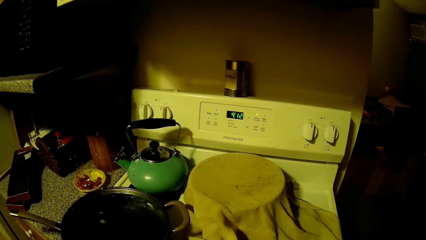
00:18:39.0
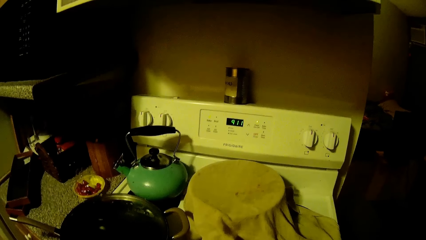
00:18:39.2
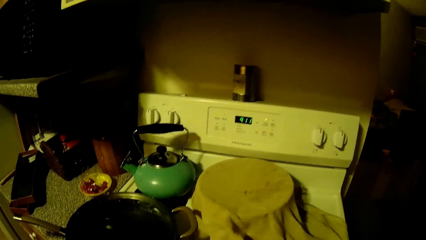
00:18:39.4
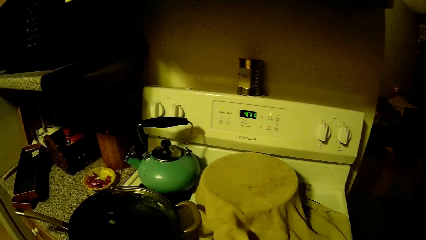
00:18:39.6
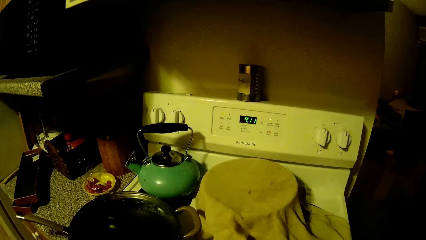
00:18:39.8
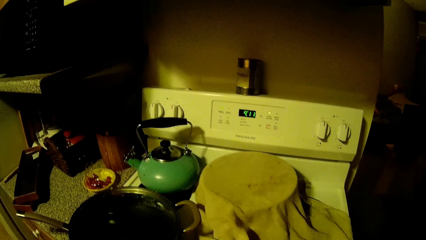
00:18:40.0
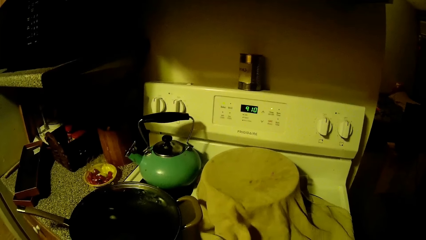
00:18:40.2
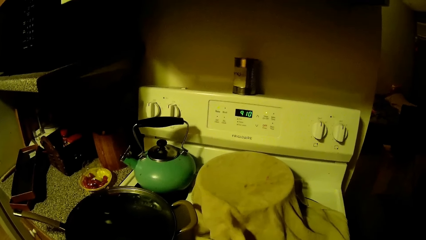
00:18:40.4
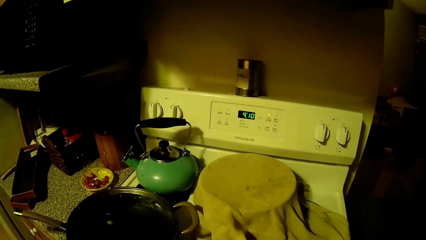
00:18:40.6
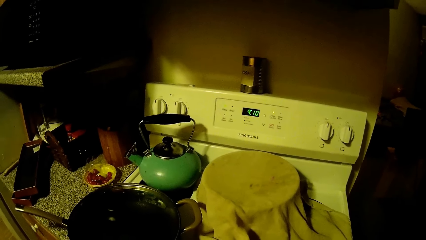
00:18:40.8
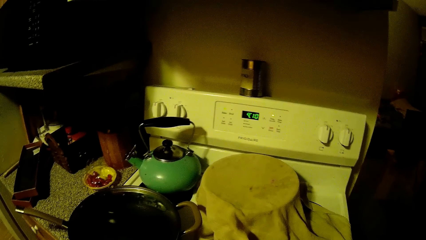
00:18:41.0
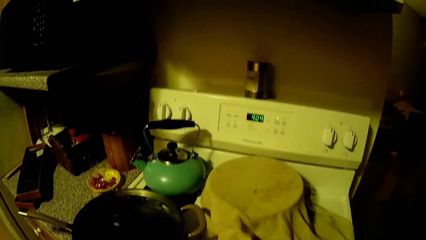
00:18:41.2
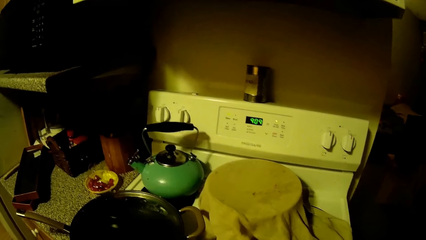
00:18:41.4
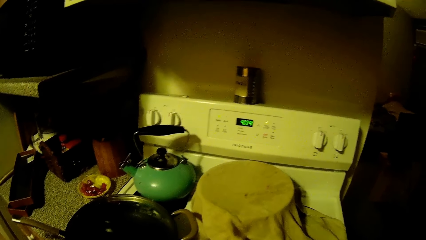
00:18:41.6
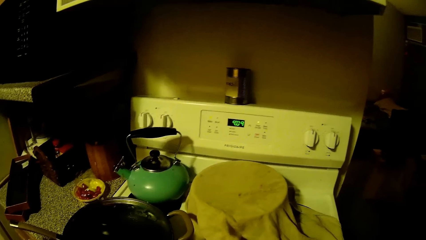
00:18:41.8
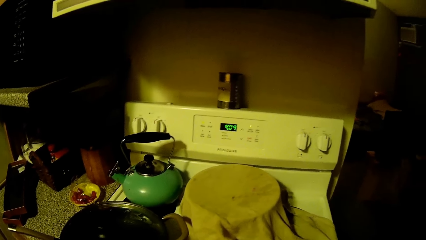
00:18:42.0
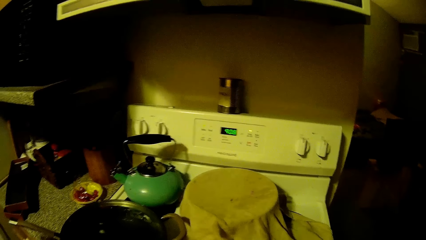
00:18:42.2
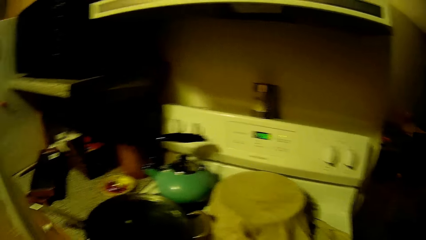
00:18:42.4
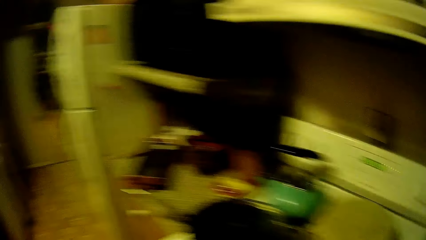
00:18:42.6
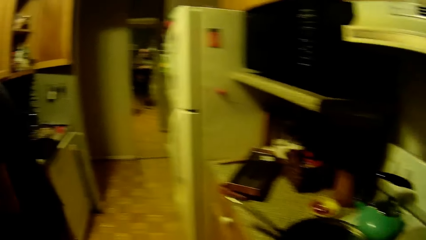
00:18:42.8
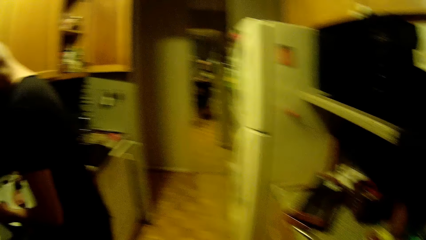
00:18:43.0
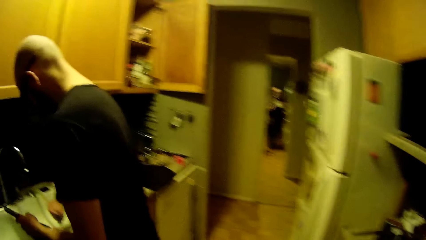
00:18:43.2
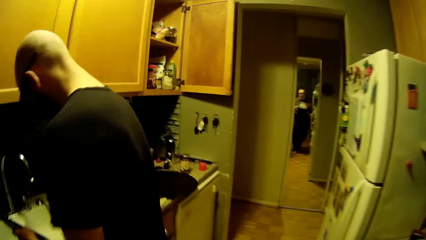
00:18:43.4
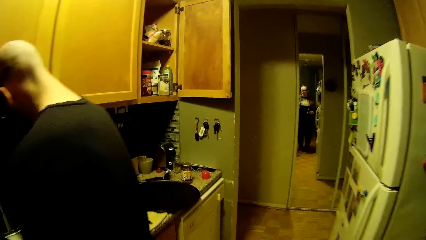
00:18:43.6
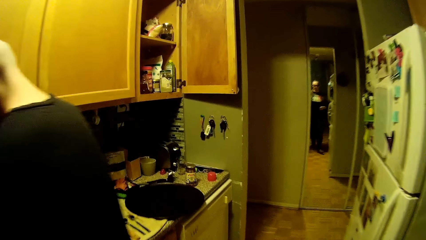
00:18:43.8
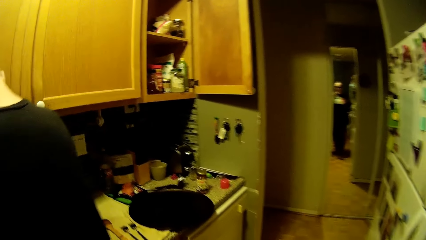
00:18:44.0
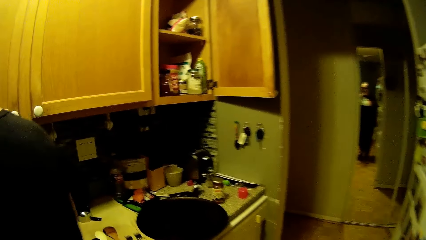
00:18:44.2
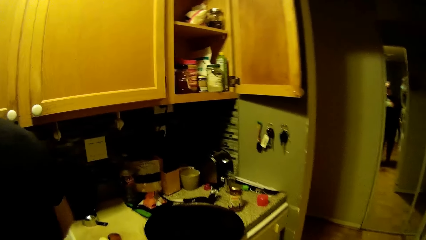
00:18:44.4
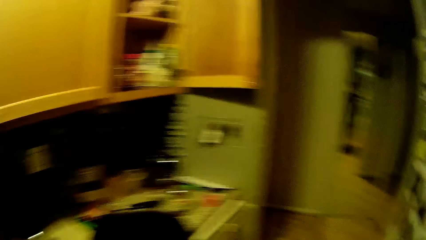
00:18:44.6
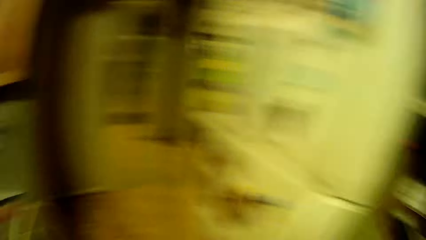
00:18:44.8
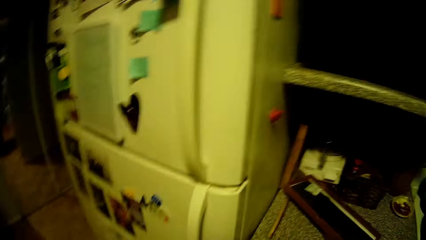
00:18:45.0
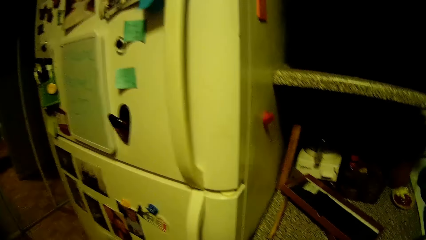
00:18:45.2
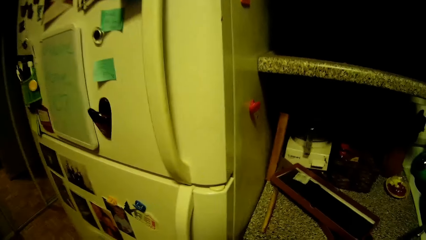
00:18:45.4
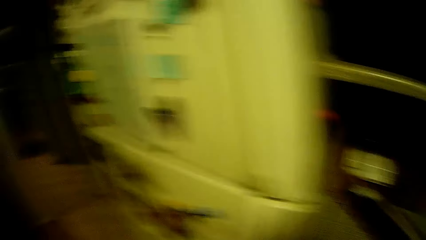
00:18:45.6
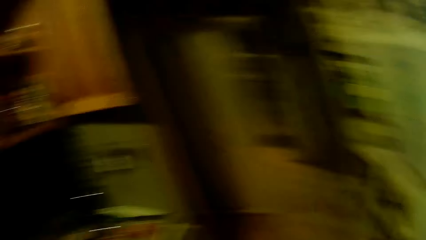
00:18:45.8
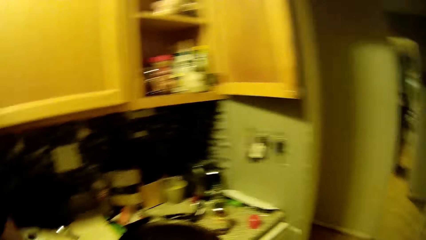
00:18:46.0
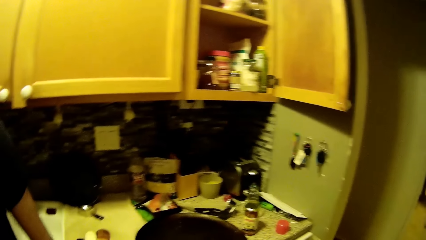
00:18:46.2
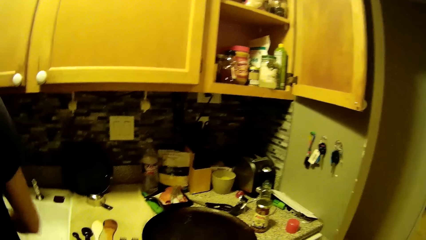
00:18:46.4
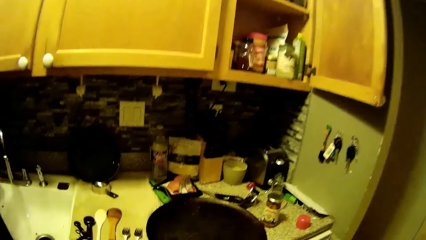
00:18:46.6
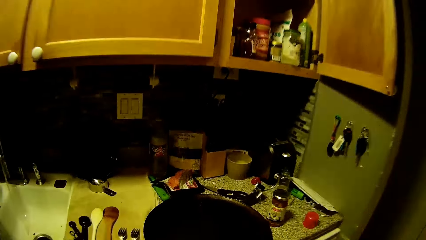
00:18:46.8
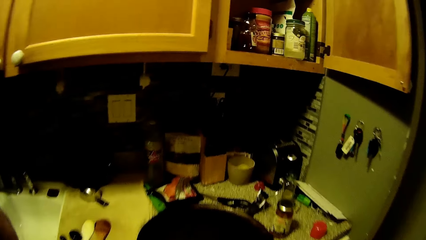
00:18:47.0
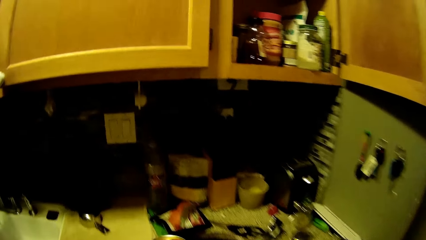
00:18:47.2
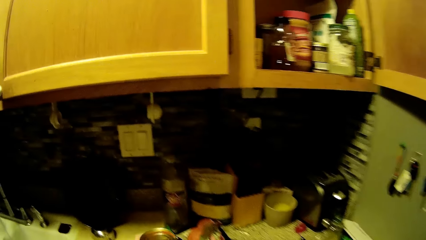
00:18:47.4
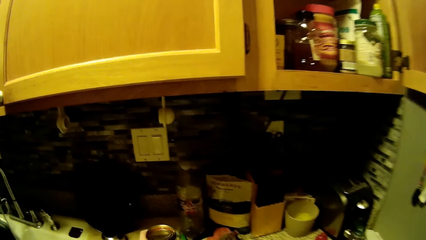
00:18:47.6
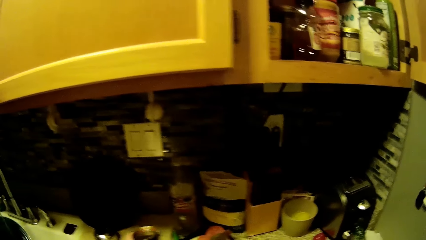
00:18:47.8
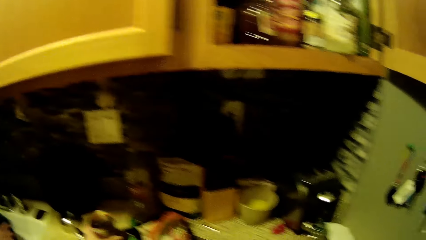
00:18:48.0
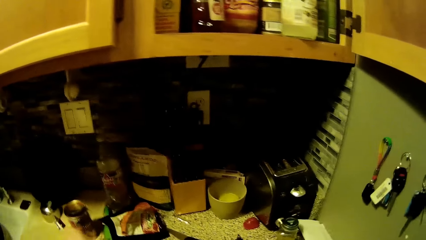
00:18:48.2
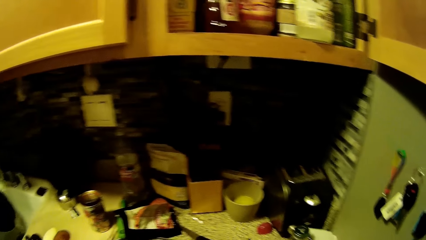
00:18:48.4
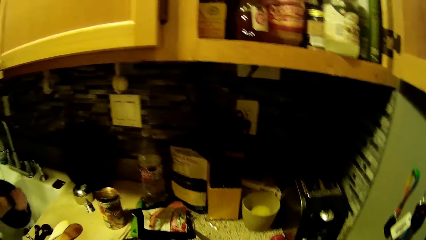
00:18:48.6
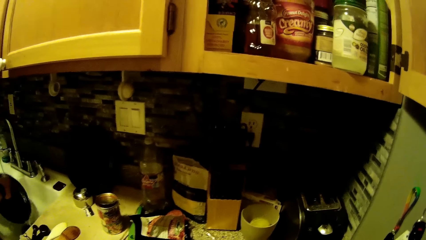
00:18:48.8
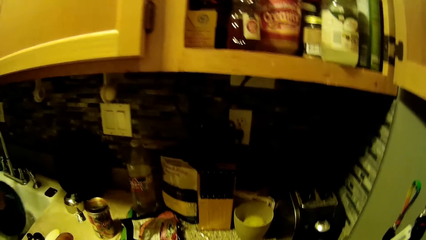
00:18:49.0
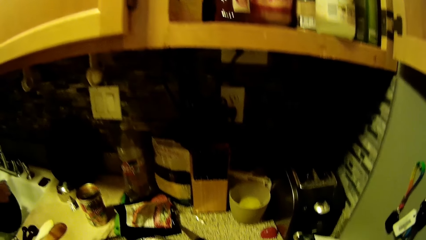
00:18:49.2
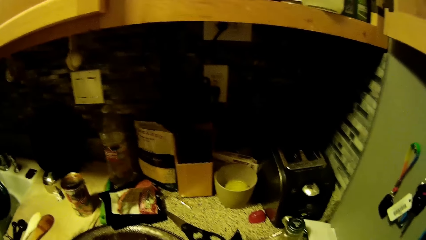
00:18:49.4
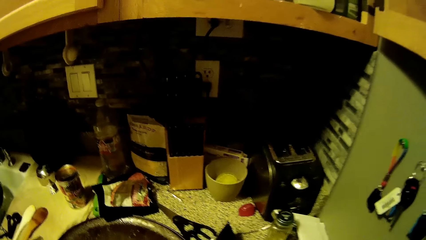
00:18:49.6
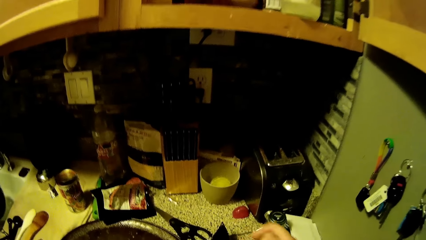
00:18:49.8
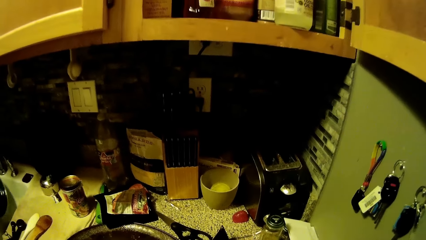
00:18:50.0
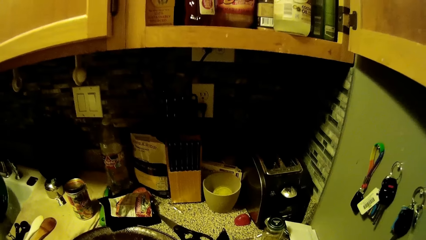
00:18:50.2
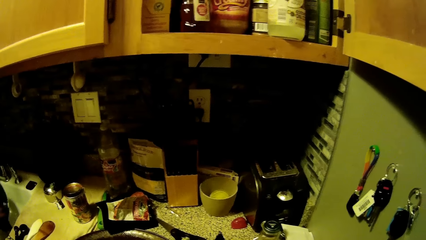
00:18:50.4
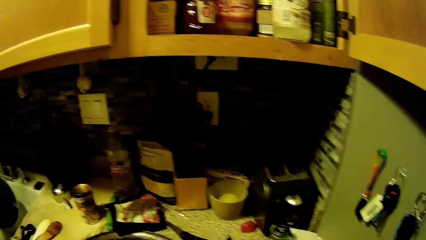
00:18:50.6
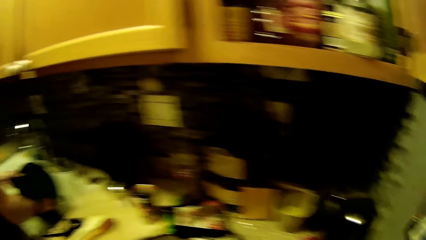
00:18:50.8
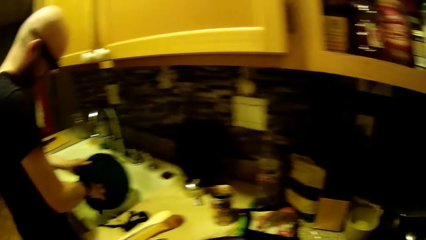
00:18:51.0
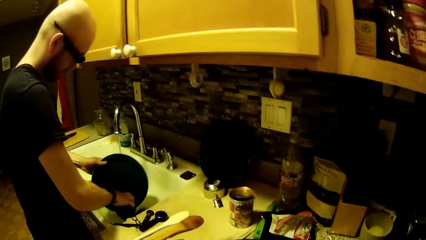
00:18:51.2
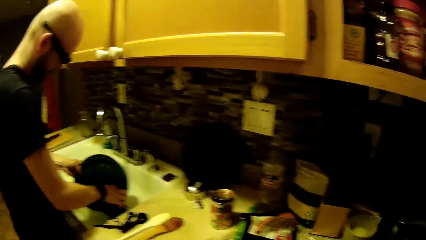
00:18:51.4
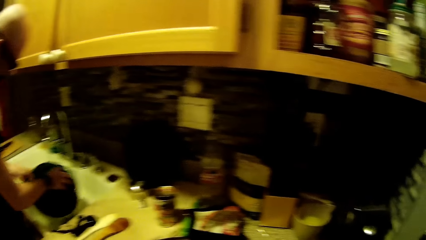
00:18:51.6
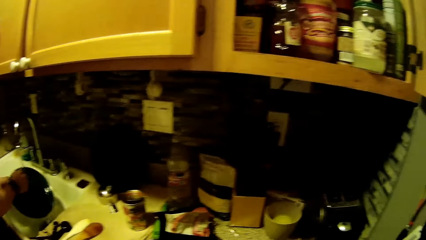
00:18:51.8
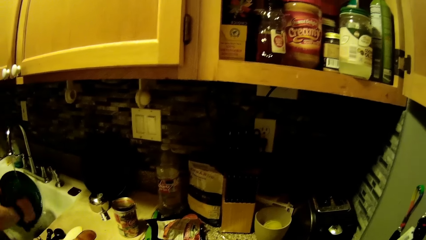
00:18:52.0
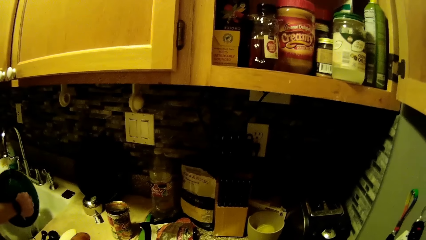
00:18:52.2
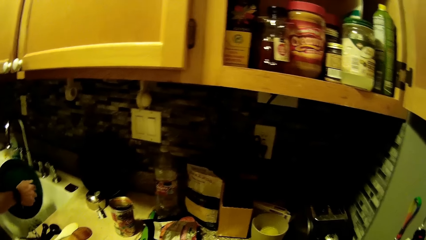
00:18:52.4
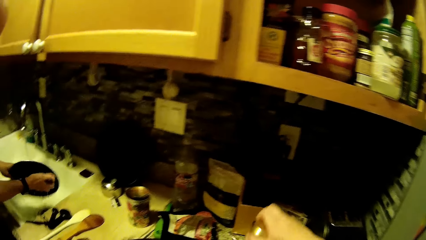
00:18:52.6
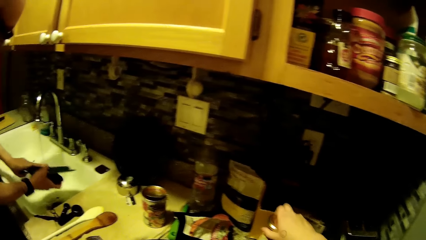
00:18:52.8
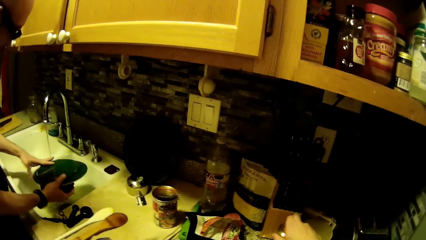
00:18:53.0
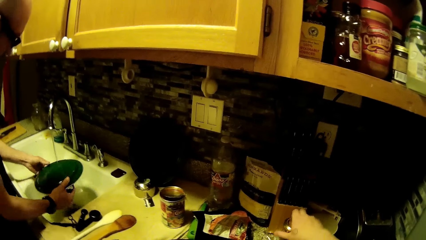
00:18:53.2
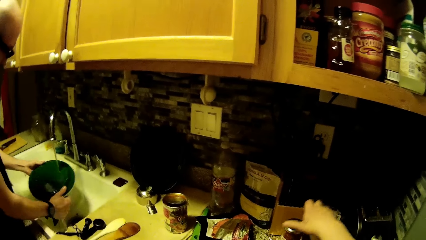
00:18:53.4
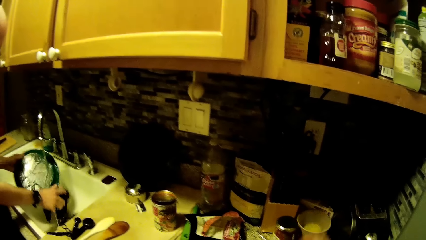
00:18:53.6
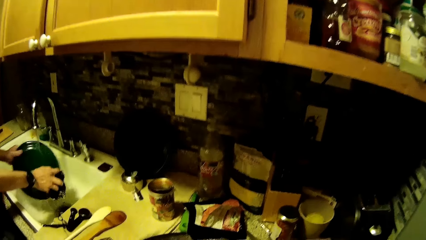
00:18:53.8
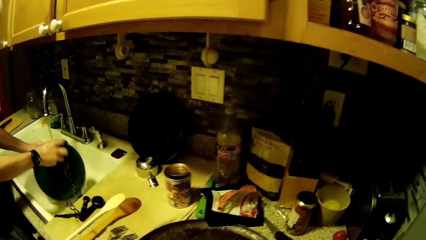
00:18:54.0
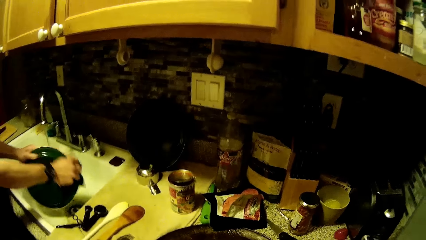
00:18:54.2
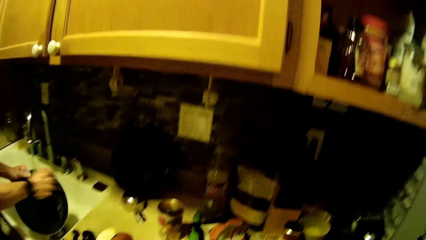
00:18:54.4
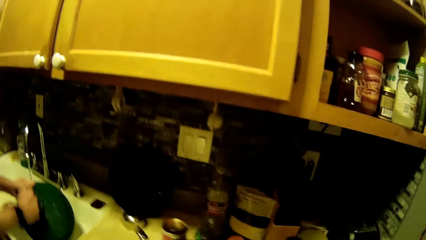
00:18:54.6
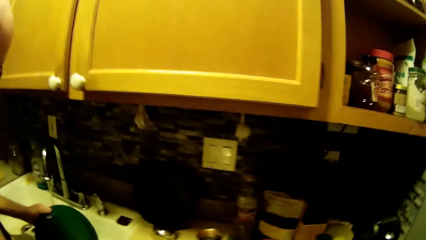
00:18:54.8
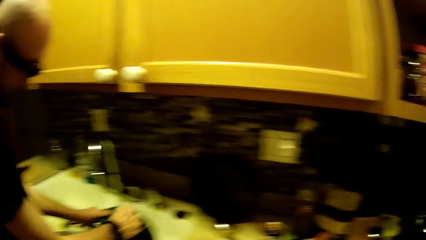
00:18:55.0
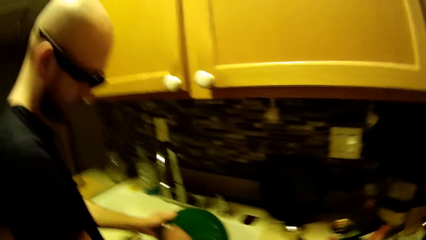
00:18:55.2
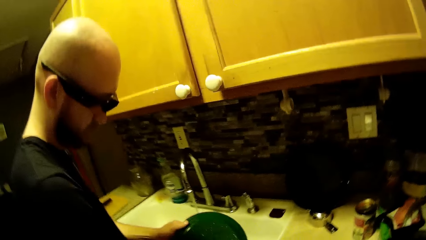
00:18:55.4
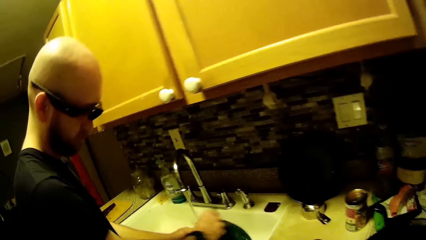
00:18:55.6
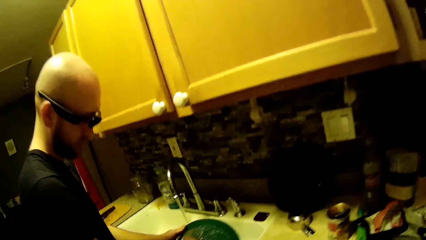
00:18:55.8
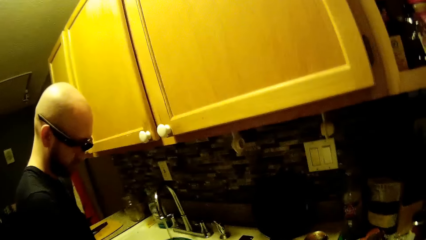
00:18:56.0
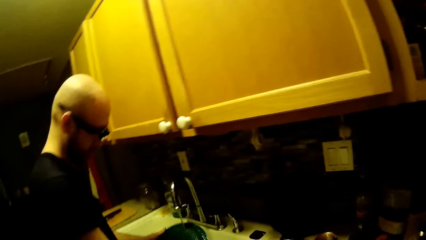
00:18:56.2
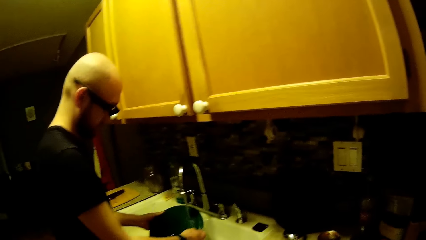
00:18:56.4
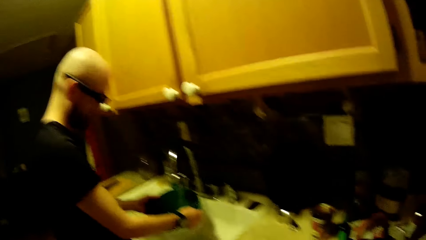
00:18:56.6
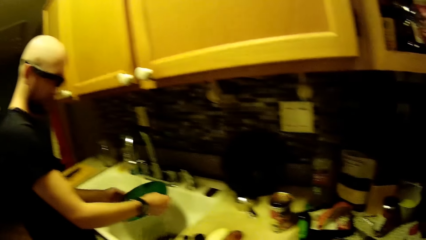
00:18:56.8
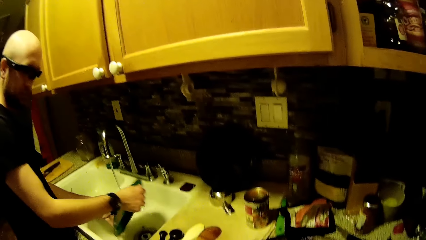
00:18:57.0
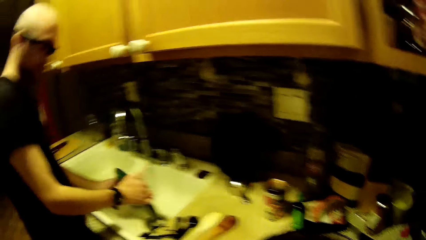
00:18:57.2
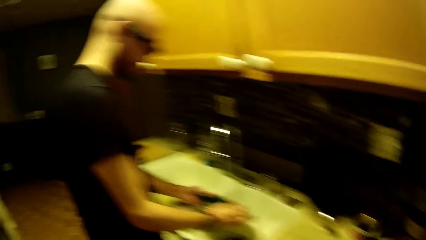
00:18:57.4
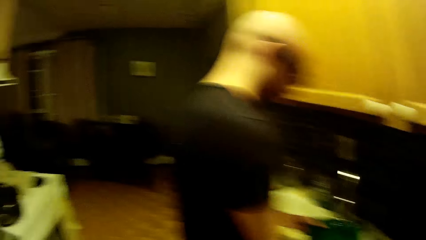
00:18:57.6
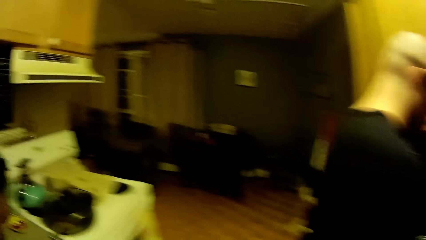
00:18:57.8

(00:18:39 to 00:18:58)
The camera wearer walks to the countertop. A man washes the plate in the sink. The camera wearer interacts with the man. She drops a jar on the kitchen counter with her right hand. She drops the jar again. The man rinses the plate in the sink with both hands. The man washes the plate in the sink.
